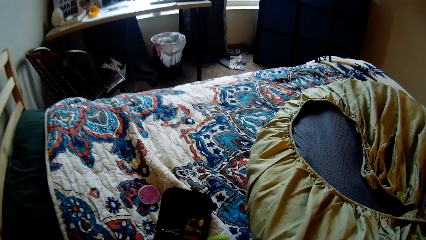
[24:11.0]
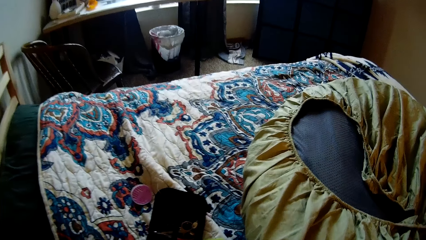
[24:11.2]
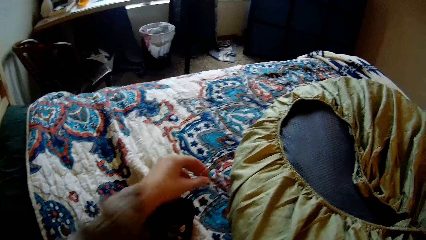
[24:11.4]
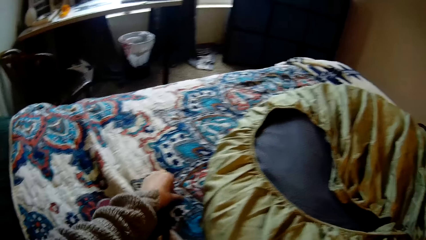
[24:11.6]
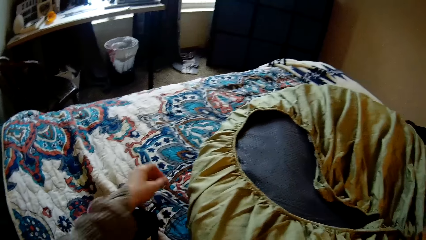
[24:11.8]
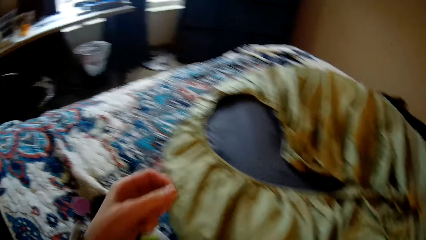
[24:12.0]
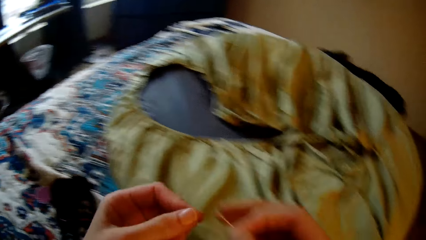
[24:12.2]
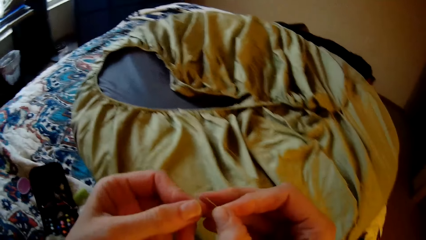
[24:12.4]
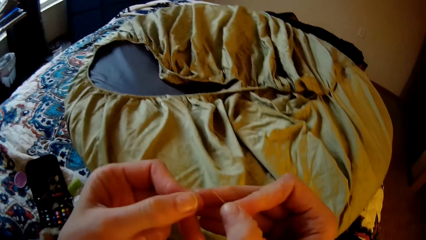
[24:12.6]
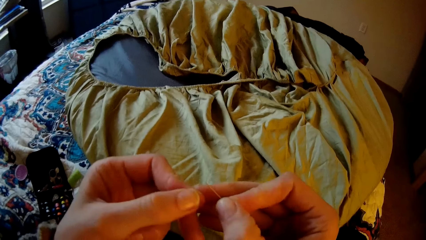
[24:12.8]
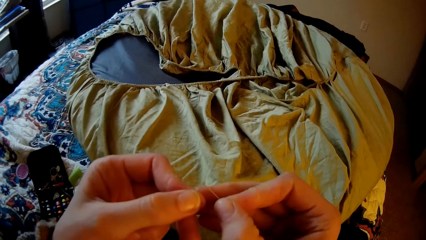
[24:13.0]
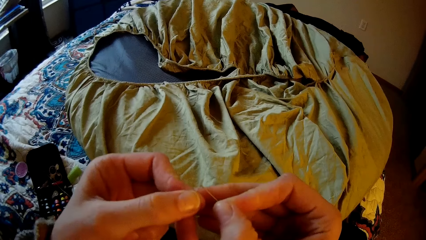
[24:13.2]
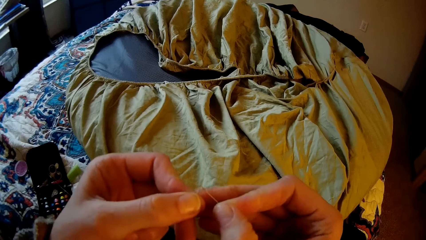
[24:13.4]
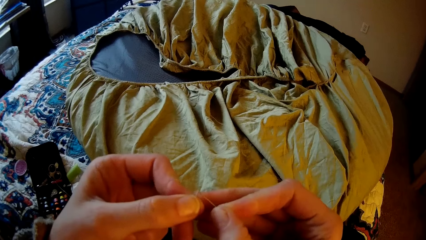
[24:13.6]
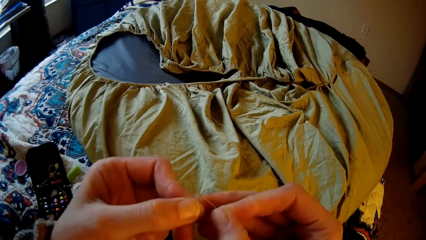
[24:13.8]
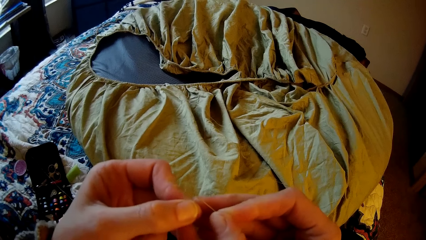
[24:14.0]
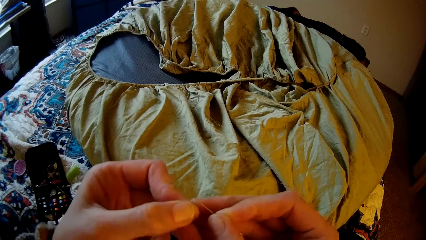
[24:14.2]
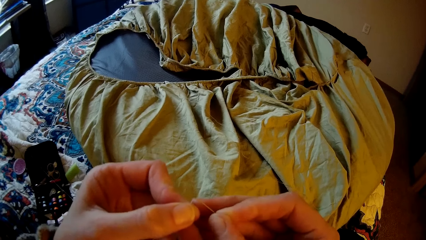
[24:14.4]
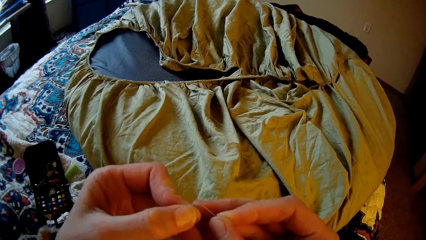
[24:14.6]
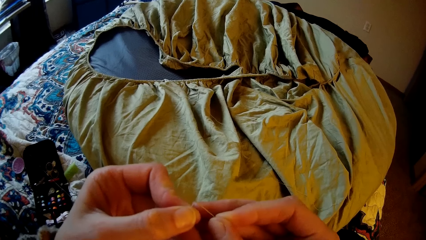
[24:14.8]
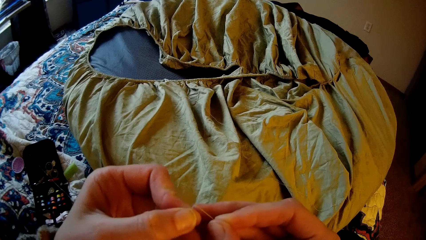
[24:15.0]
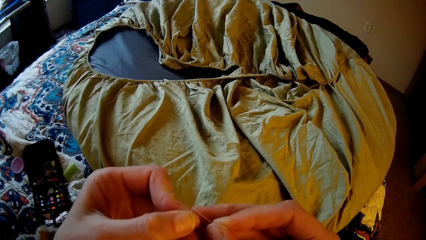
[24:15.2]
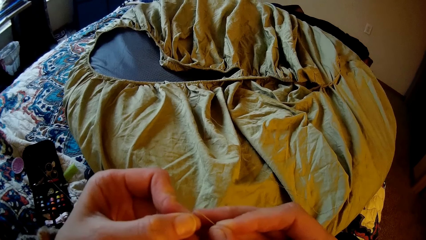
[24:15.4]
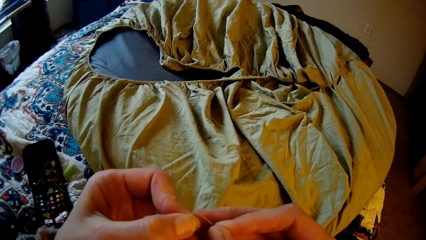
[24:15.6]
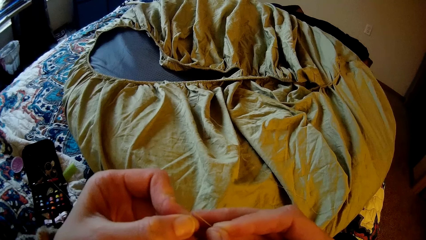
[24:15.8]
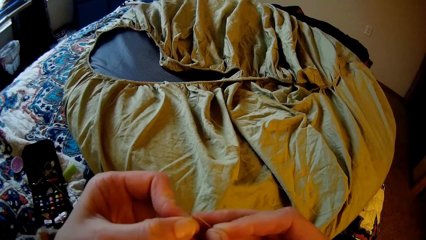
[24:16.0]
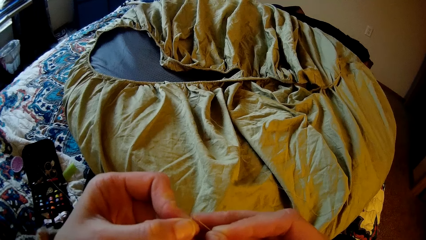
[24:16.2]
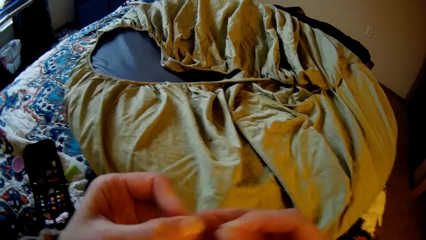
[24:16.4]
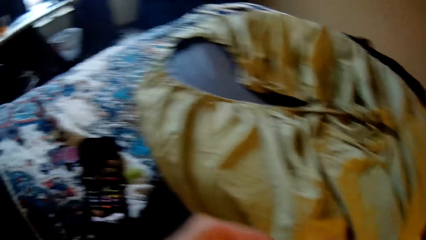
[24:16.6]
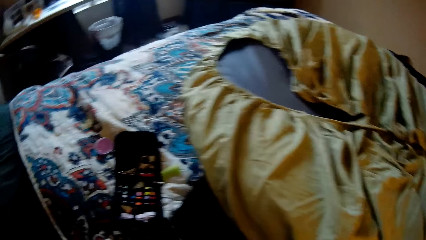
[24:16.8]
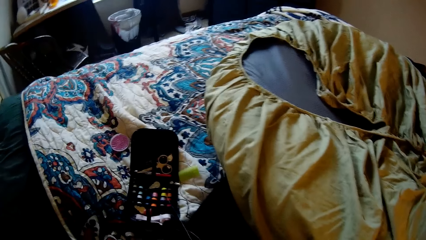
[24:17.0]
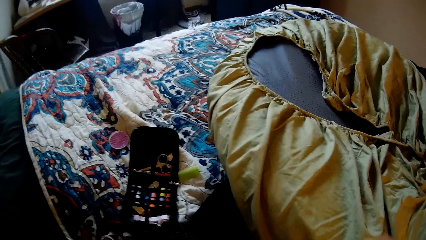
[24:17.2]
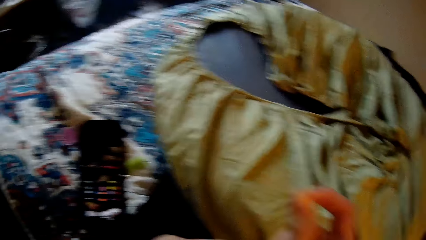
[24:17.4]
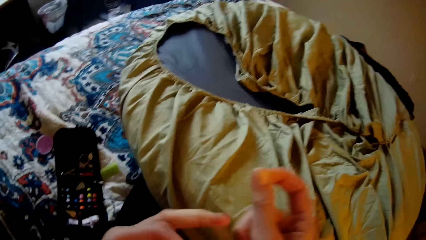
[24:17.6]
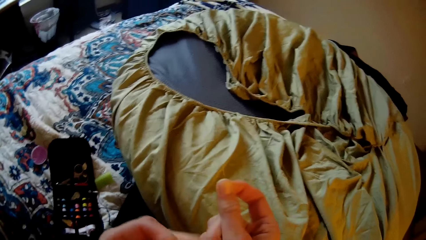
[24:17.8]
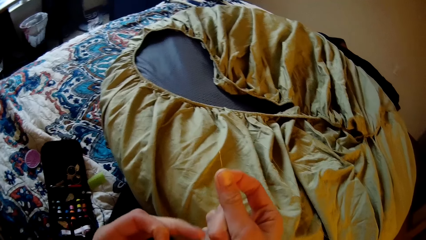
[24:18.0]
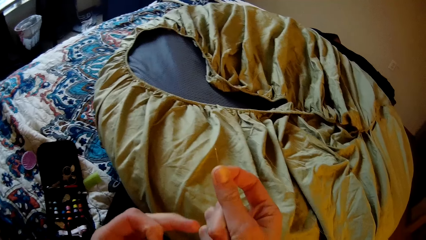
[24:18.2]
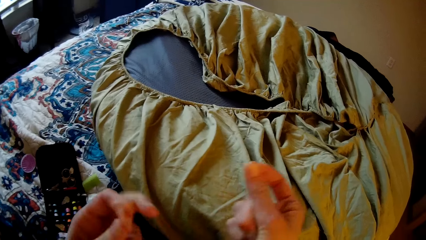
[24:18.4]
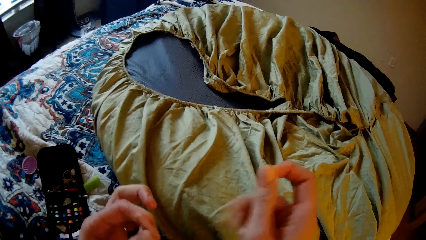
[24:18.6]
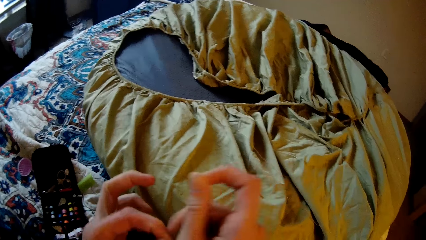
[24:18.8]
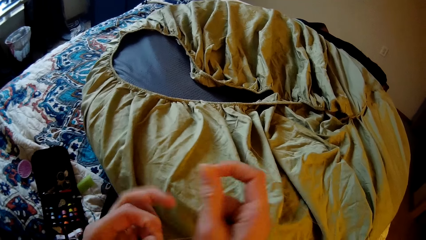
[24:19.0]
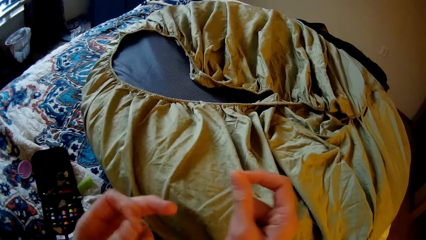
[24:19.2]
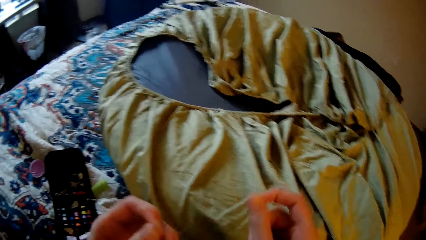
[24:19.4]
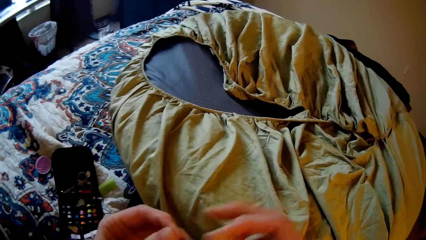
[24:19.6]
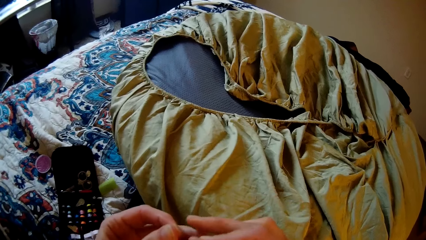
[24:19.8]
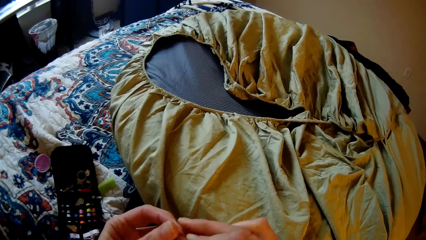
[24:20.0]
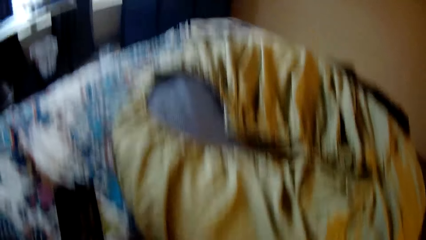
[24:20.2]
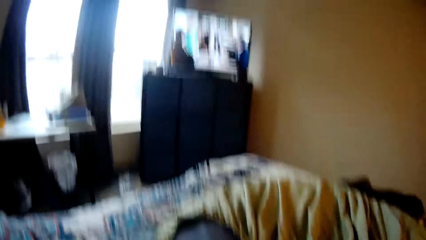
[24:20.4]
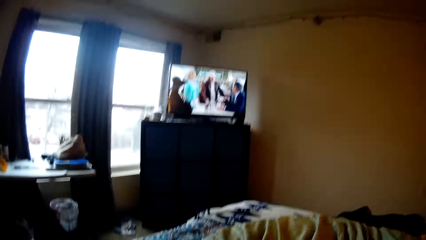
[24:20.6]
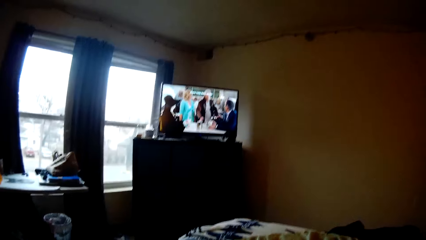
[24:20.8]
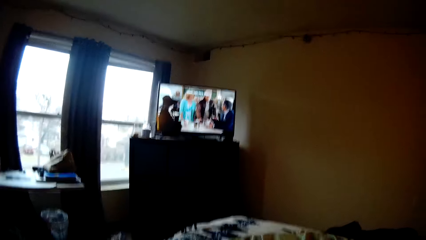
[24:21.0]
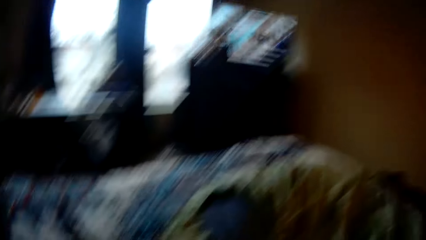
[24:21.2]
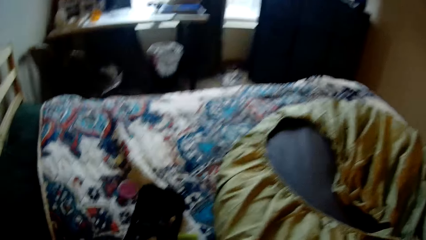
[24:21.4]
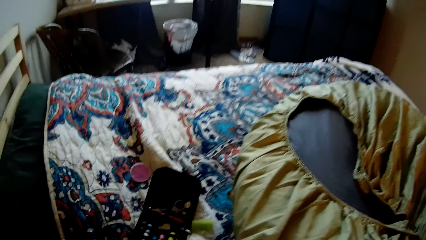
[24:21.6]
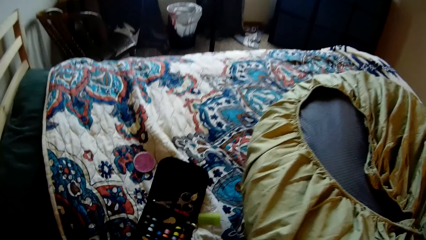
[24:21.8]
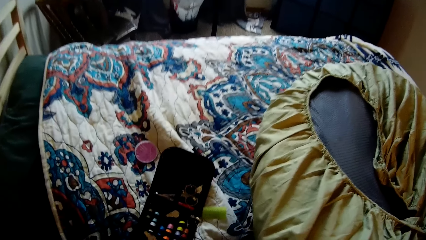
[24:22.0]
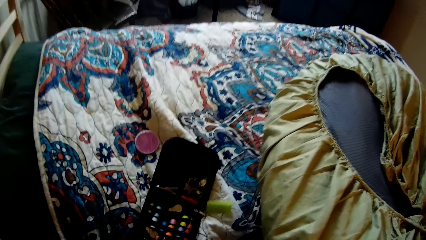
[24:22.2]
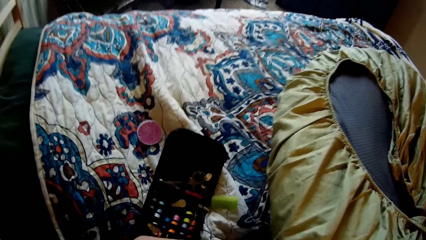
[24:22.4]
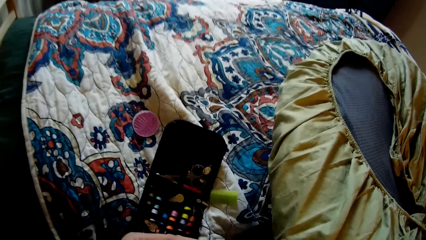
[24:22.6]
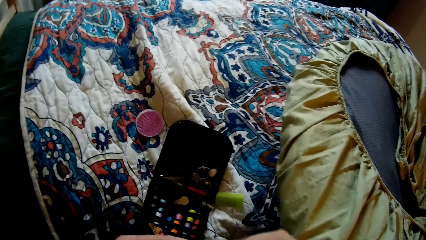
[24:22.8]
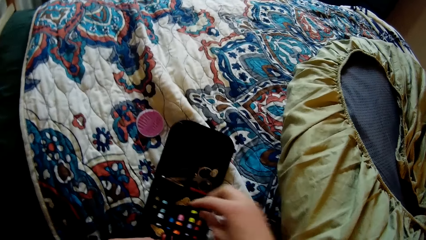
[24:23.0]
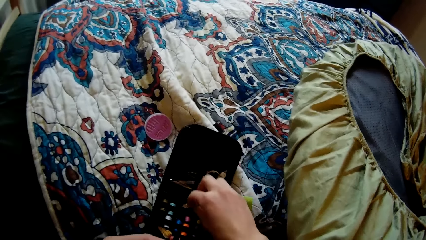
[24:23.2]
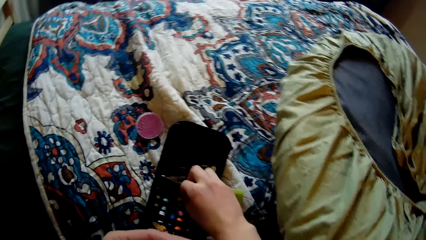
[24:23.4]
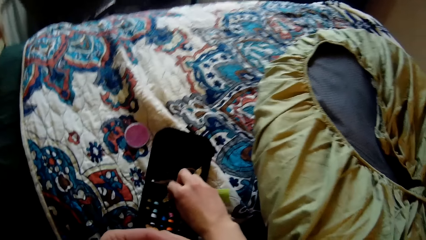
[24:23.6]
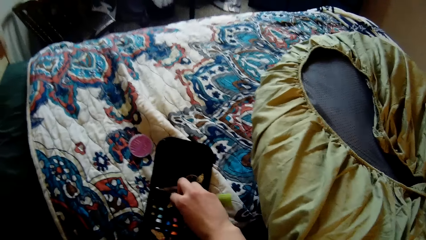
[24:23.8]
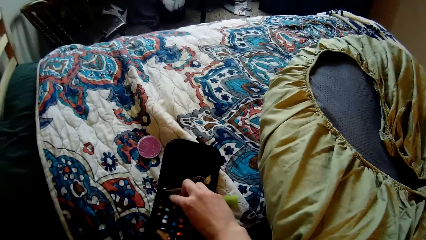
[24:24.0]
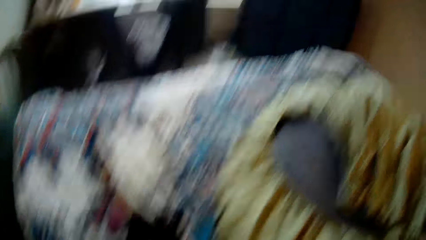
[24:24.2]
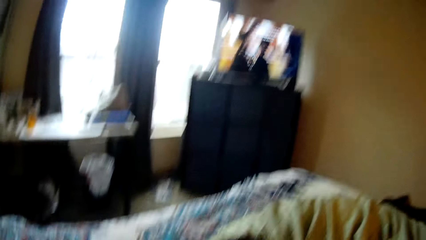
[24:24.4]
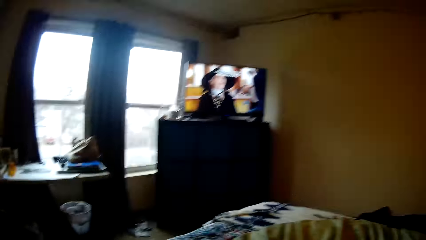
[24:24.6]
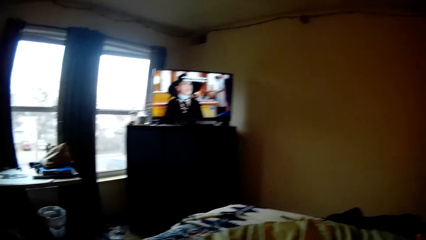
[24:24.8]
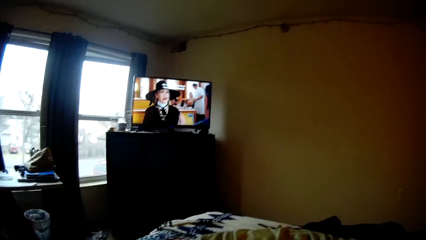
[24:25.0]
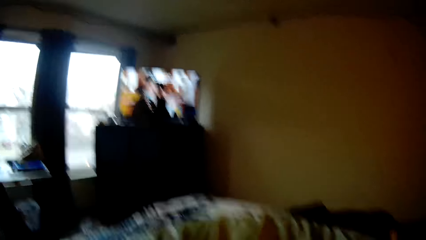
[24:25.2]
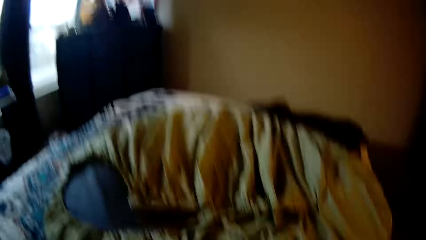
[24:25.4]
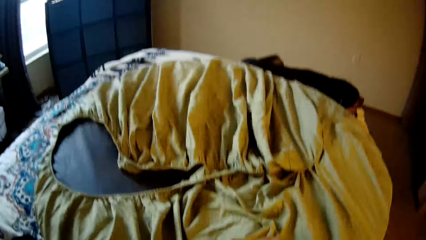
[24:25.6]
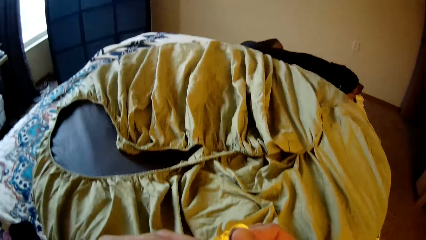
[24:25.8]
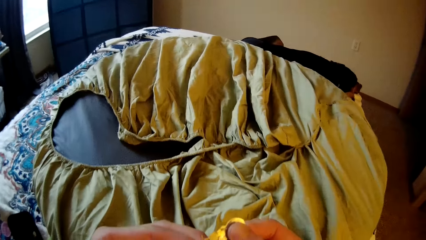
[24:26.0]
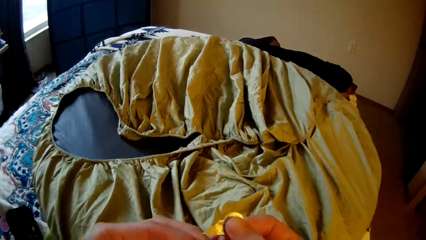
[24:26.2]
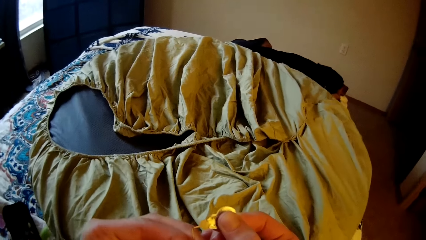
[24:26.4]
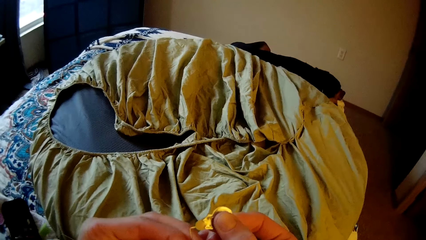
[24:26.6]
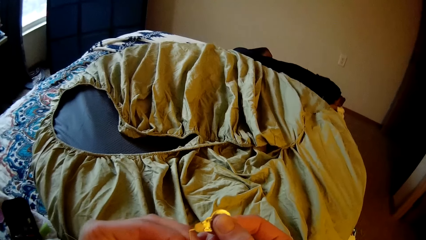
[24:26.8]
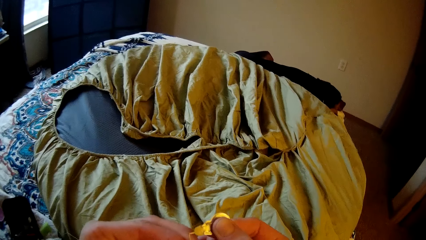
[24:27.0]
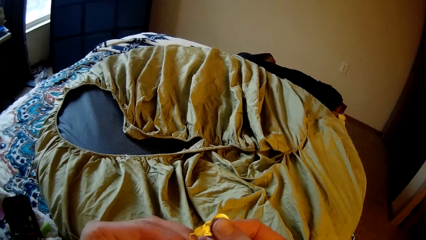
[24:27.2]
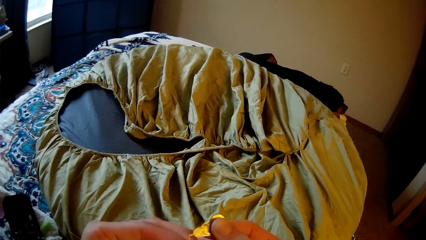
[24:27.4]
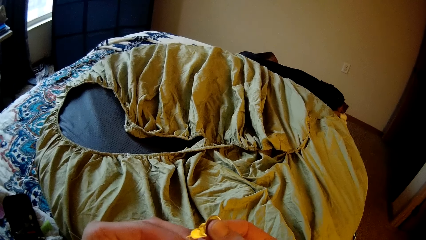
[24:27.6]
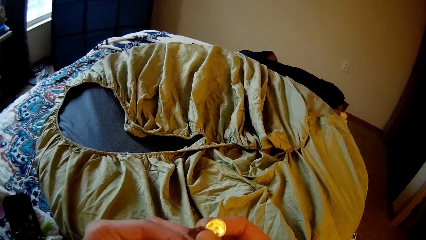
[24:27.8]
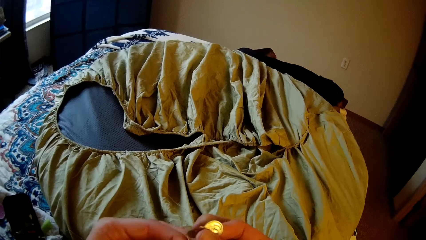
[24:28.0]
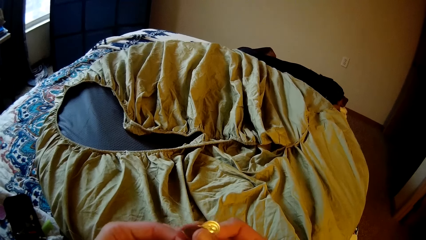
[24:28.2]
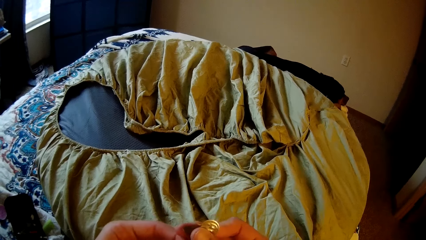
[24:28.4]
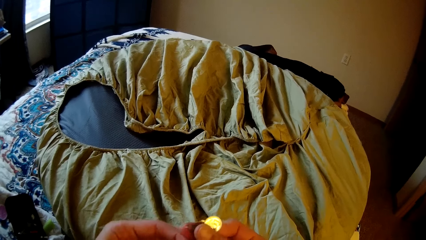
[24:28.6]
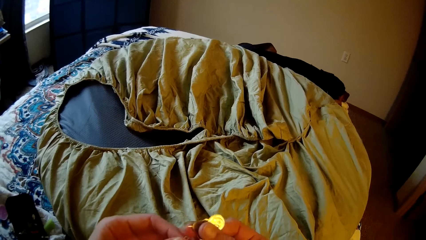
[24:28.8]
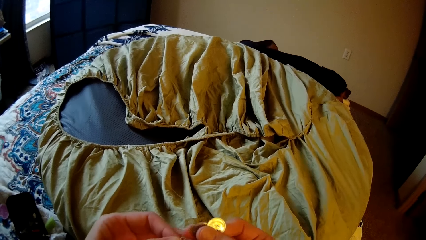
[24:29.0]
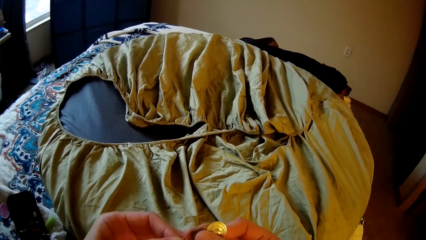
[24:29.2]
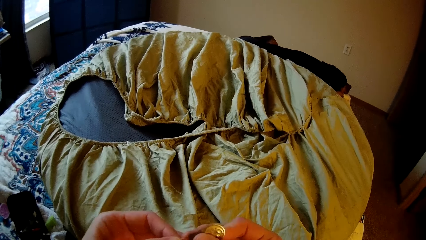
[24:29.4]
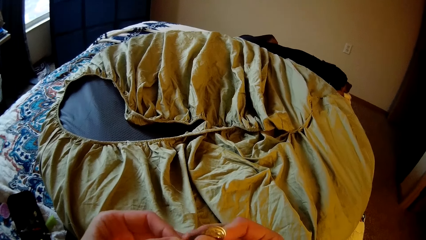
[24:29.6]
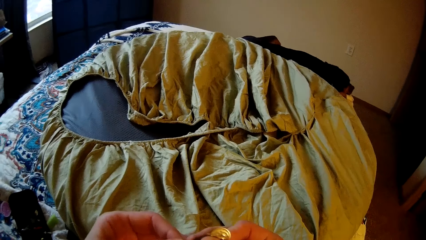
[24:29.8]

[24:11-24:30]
The camera wearer takes another needle from the purse on the bed. They pick the thread from the bed. They put the thread in the needle. They thread the needle. They align the thread. They take a pin or needle threader from the purse. They use the pin to fit the thread in the needle.
